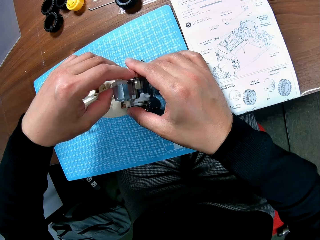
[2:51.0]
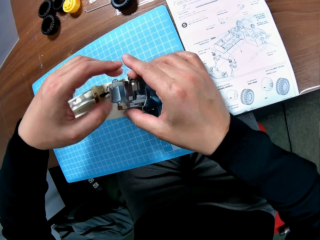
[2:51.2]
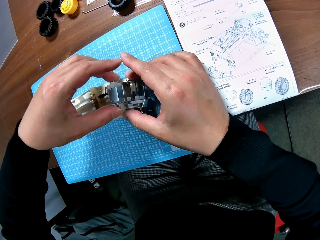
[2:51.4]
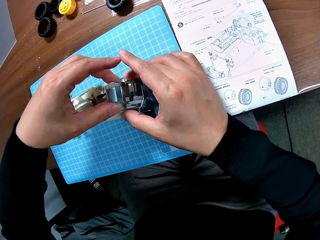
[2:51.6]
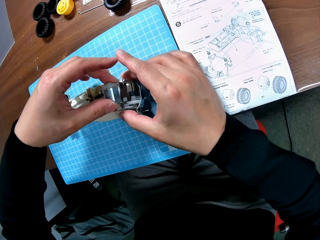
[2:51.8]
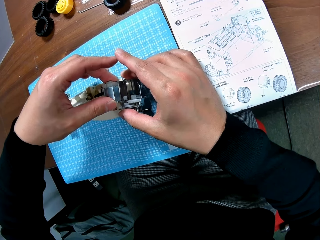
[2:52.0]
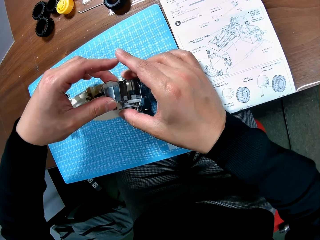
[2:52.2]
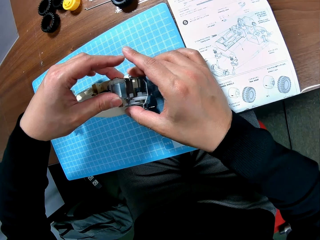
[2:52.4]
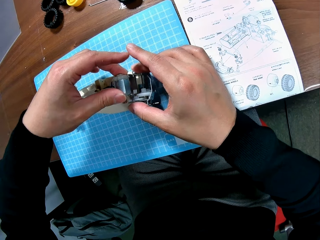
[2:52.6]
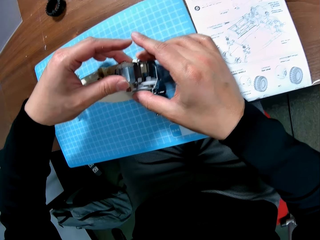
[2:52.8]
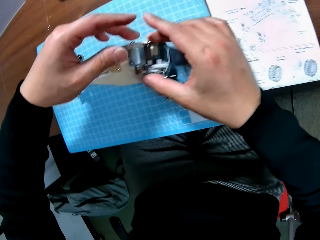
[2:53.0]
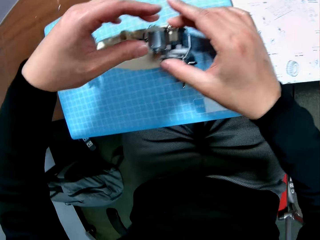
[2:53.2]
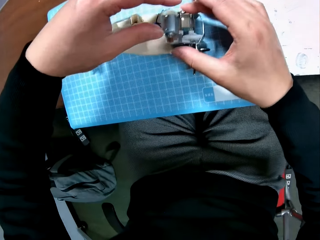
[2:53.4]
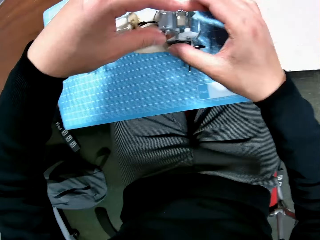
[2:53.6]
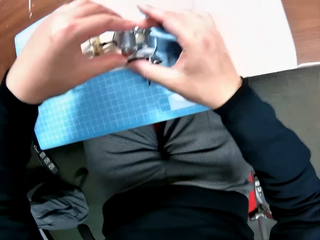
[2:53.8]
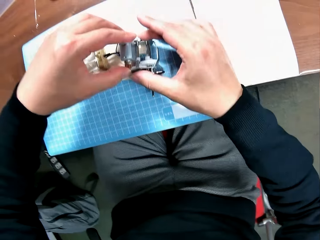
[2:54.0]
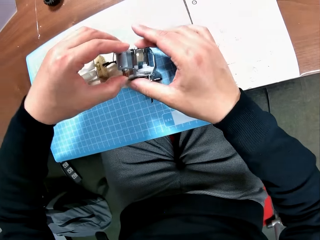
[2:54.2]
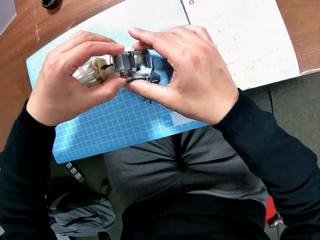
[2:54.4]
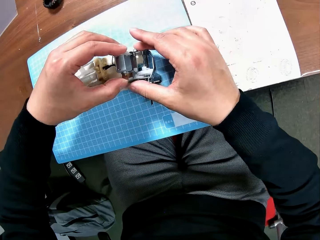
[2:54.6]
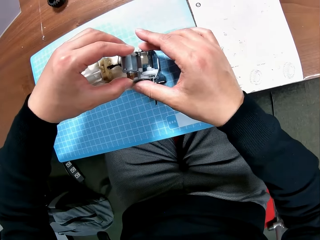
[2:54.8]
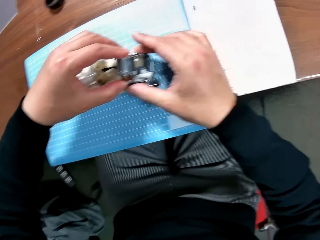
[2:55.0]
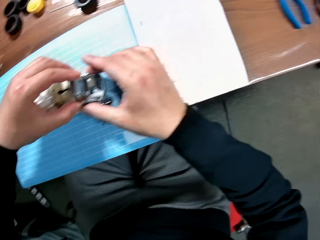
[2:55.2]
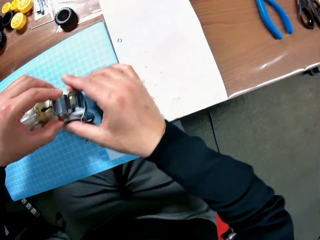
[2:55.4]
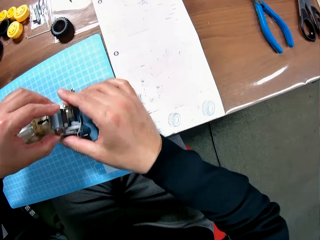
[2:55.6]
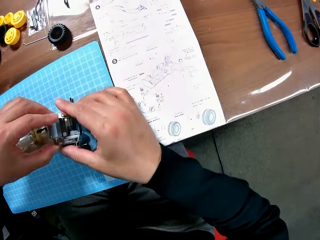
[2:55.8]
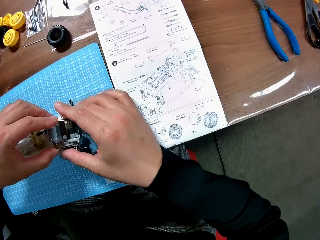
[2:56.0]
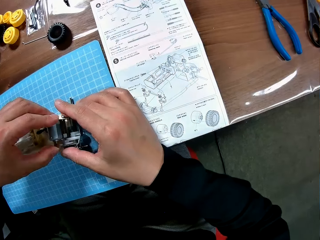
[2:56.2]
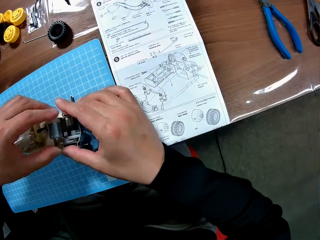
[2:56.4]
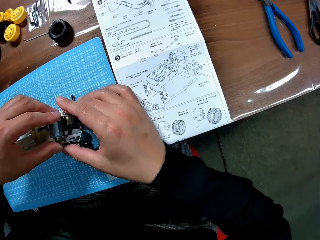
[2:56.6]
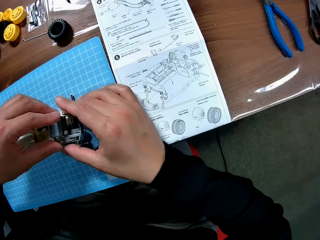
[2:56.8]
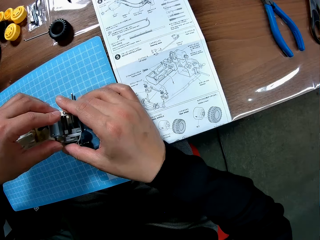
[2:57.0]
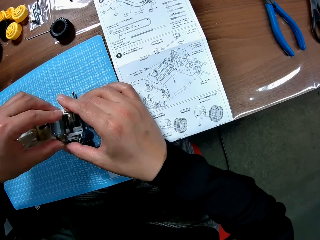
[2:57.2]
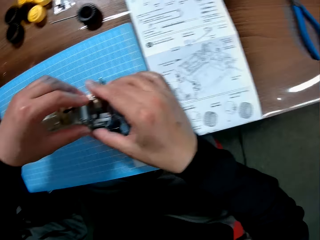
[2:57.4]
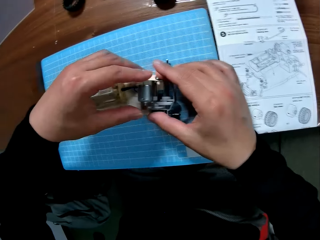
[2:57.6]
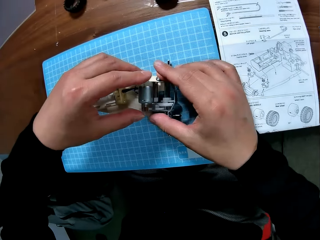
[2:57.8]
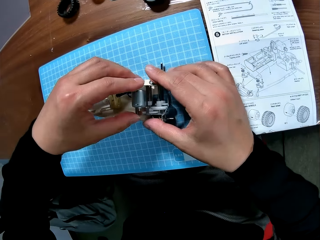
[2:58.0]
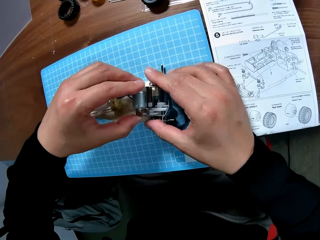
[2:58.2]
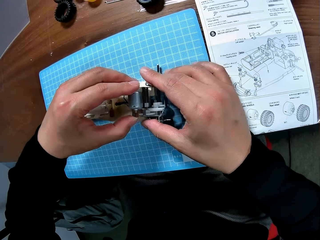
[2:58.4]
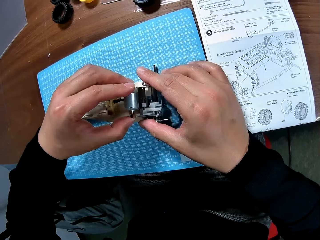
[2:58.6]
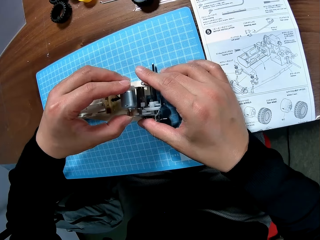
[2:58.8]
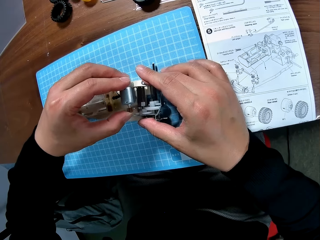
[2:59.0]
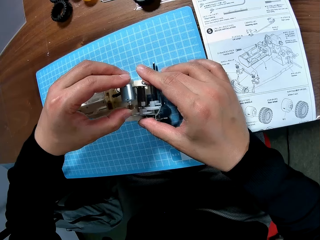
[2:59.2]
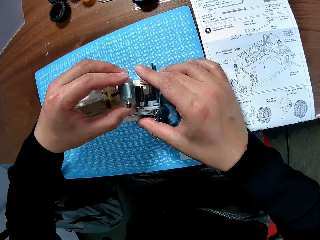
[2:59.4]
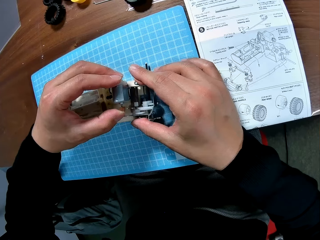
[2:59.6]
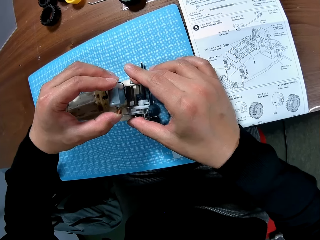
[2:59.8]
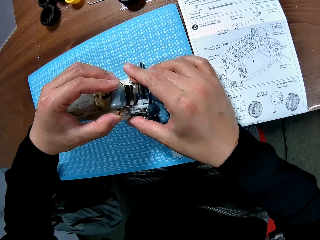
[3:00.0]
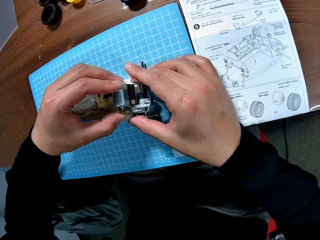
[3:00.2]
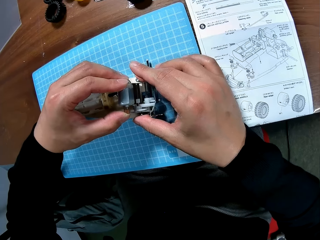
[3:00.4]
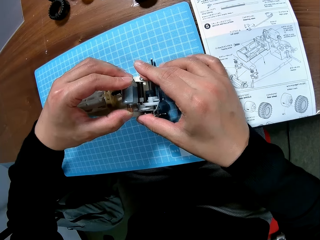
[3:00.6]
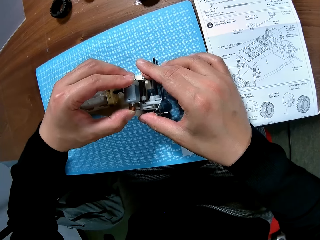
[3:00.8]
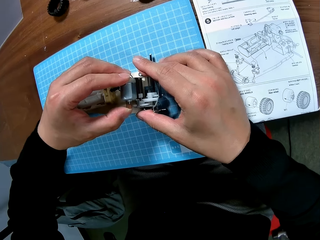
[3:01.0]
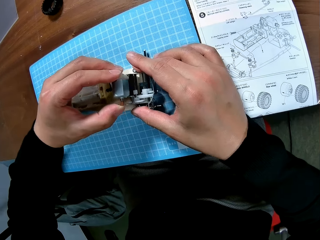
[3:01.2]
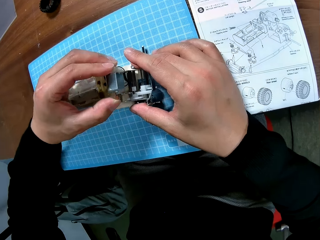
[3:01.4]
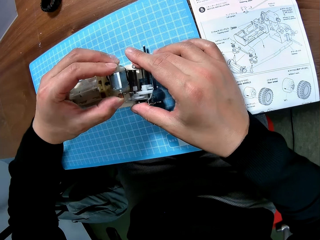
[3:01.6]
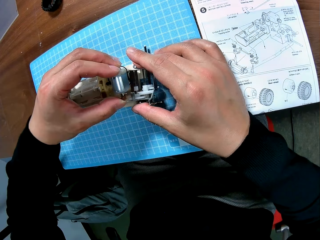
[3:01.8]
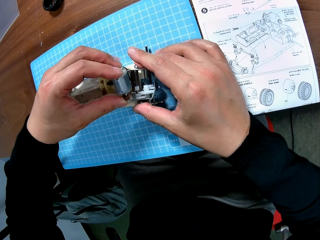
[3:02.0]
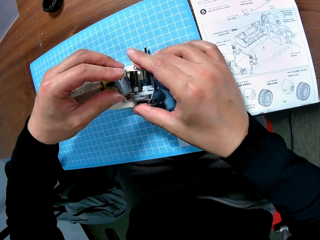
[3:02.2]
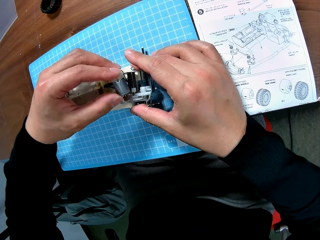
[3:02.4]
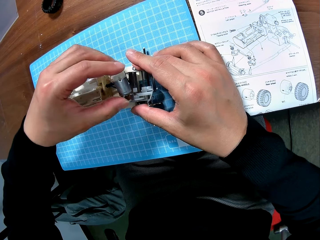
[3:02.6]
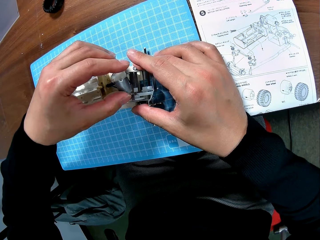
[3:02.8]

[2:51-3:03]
The camera wearer fixes the electric motor on the device with his left hand, on a gear box.

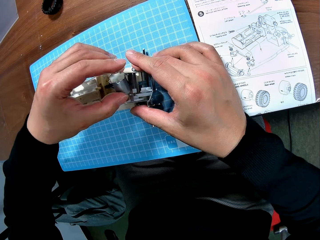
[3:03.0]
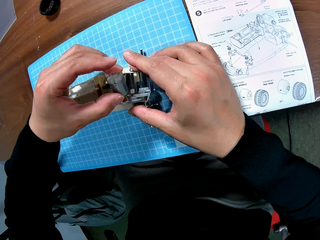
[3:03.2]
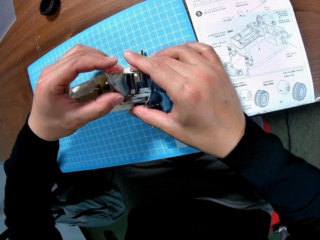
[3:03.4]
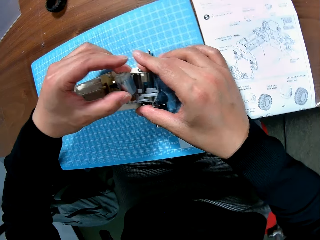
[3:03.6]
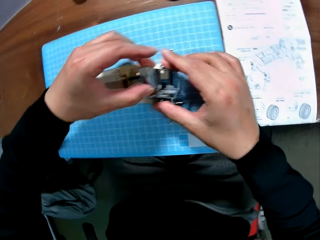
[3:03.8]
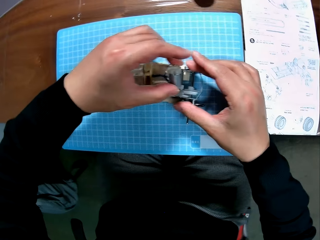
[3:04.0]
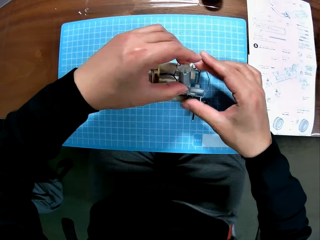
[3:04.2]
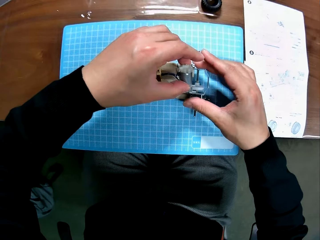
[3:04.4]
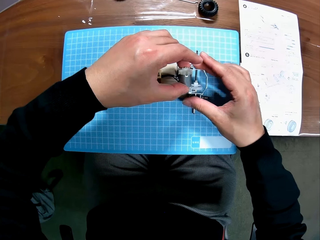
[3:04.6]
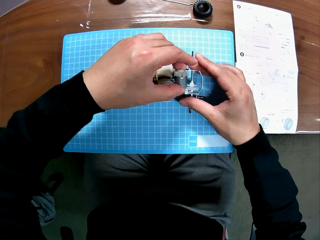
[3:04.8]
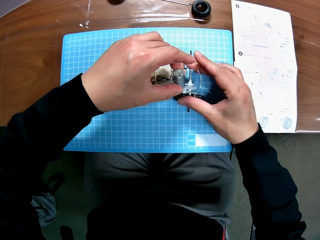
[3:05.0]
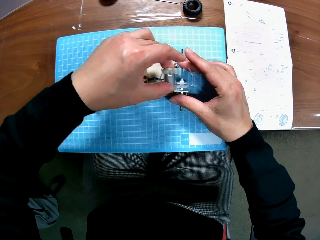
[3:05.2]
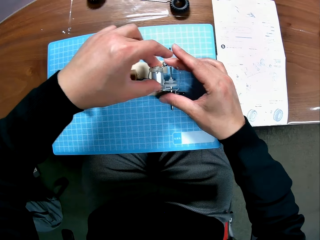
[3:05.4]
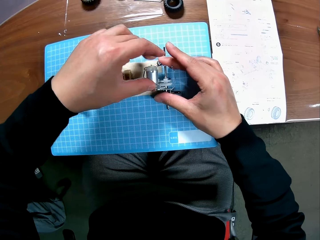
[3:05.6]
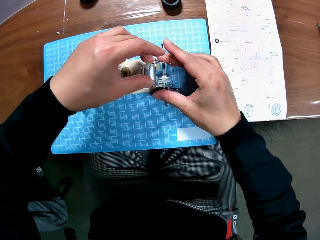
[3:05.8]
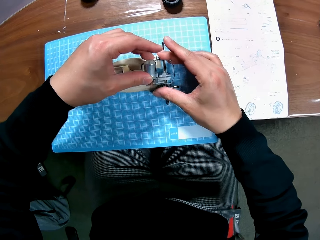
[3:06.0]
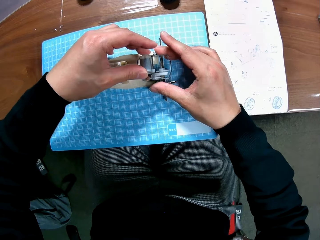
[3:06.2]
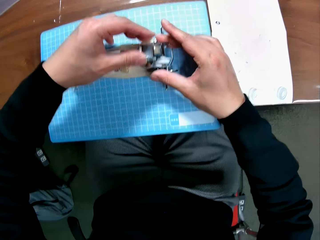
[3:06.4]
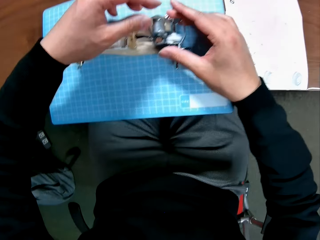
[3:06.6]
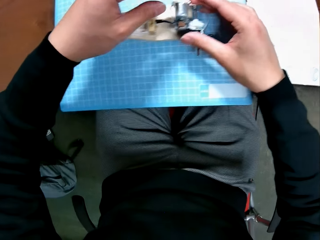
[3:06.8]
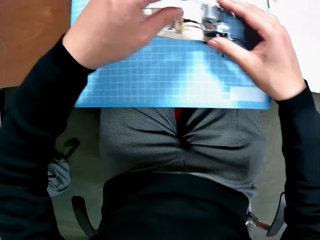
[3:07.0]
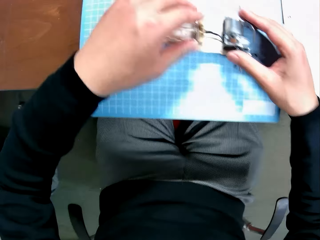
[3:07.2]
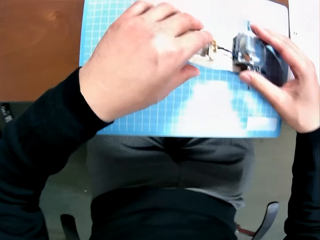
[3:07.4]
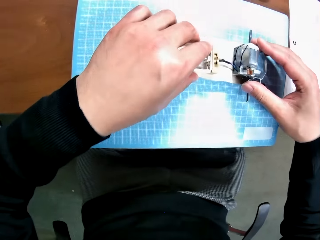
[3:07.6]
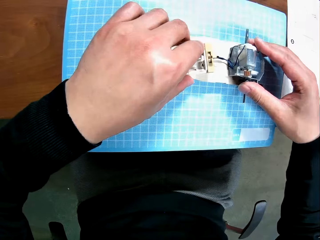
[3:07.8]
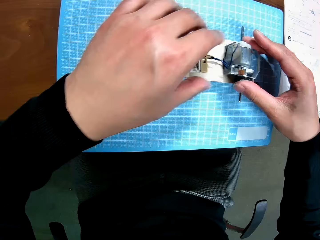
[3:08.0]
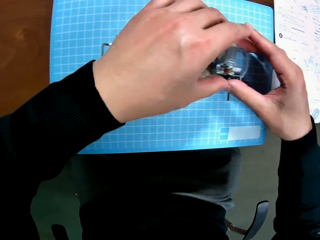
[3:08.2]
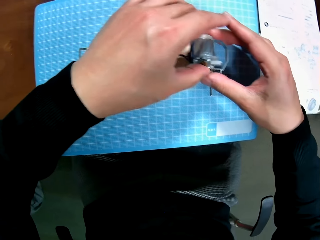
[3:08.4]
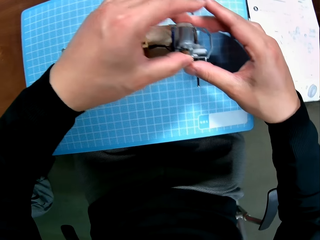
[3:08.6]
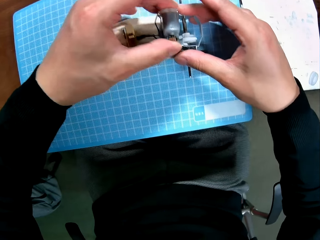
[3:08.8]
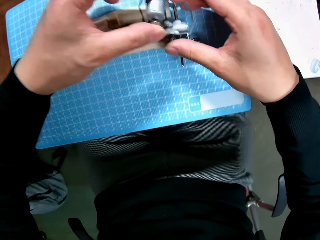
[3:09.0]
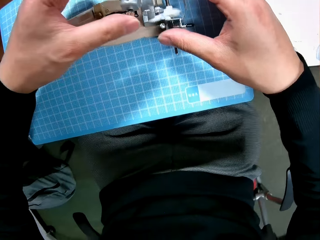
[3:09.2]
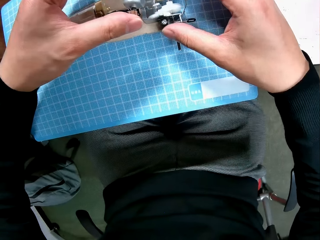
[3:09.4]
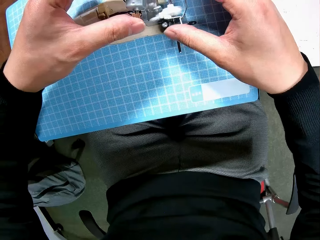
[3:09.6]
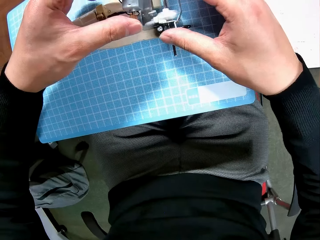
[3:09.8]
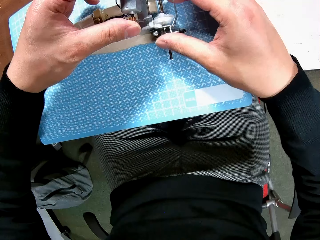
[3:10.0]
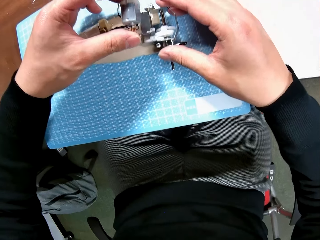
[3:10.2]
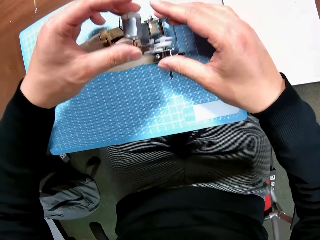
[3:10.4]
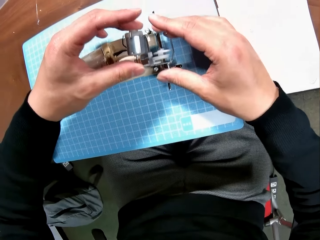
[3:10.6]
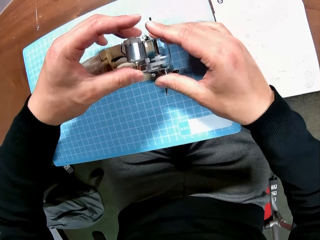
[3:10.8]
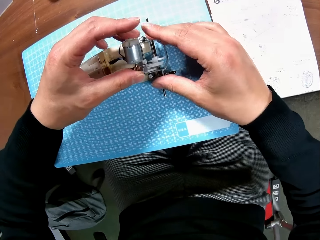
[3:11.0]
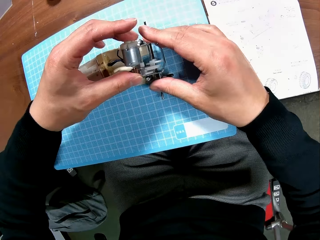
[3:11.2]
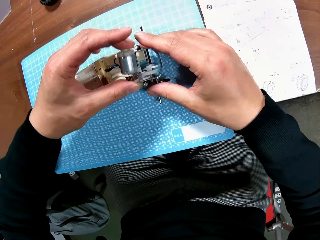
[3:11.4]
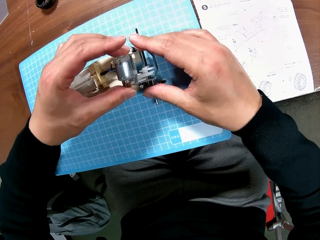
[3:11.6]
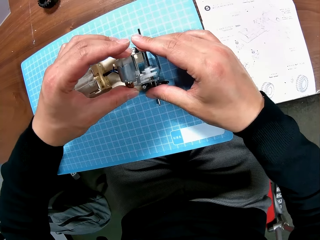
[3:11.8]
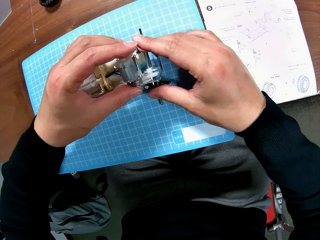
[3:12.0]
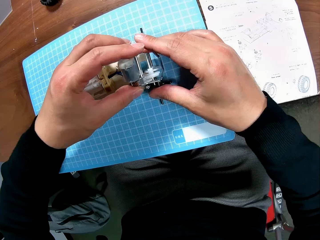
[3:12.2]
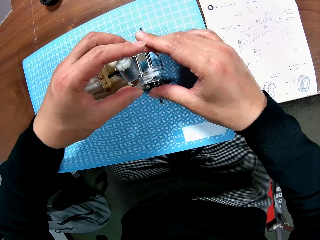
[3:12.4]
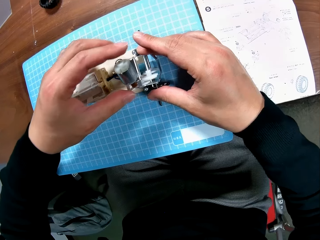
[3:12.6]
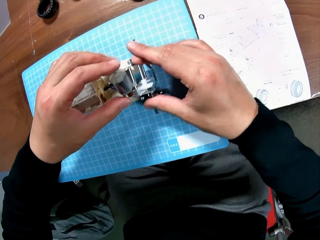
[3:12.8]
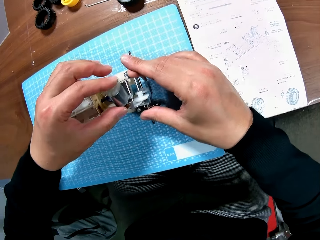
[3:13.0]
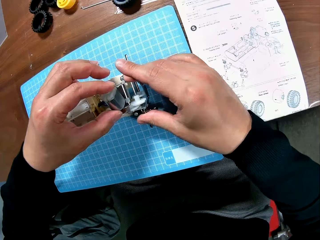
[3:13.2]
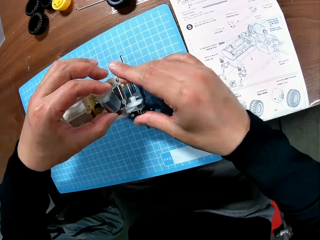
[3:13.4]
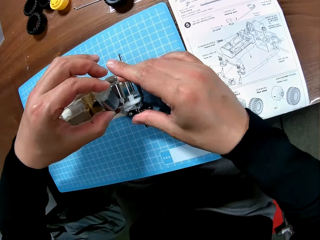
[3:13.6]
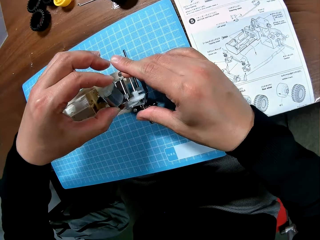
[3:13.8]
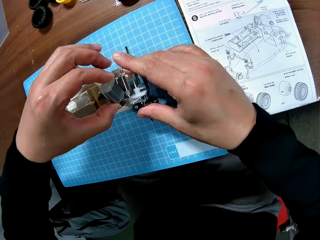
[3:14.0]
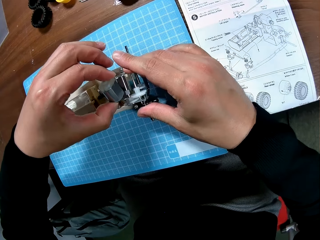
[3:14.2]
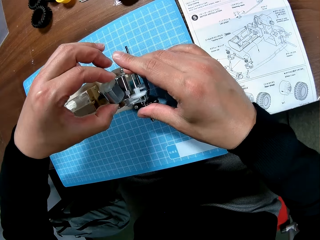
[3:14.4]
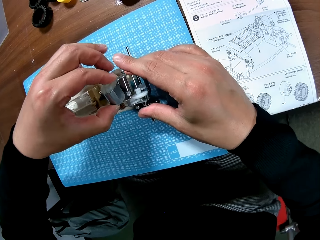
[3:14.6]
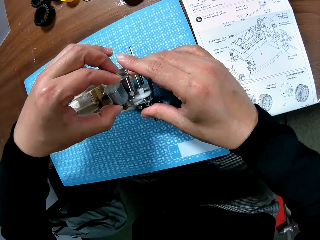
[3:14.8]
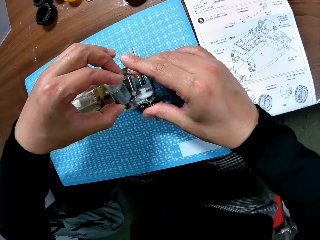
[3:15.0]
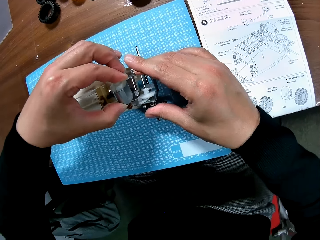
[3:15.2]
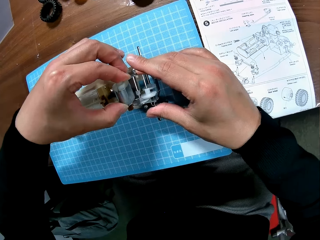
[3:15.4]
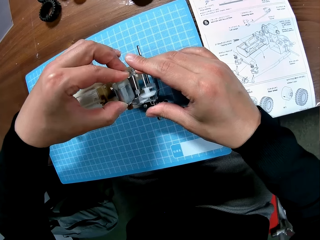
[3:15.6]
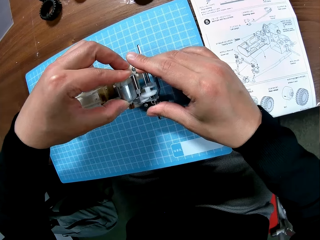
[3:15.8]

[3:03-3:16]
The camera wearer holds the device with his hands. He touches the battery box. He picks up the electric motor of the device with his left hand. He holds the motor. He fixes the electric motor on the device with his left hand. He places the motor on a gear box.
